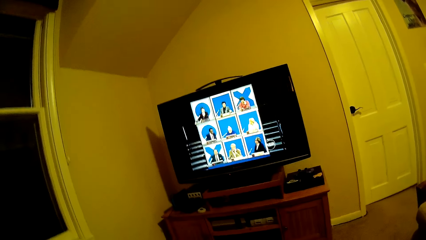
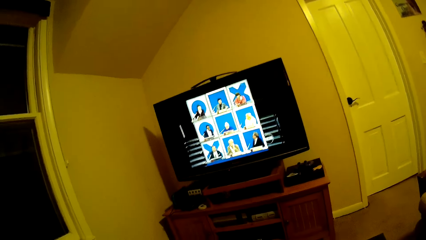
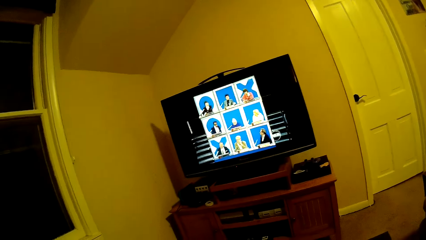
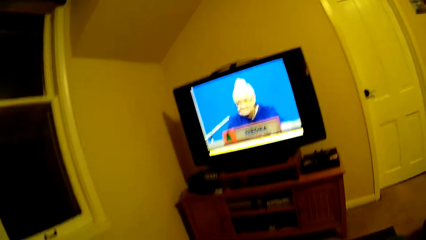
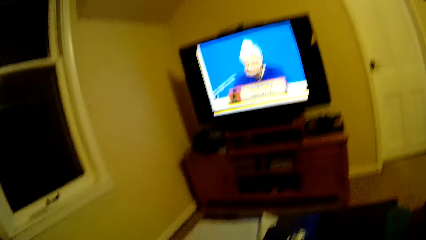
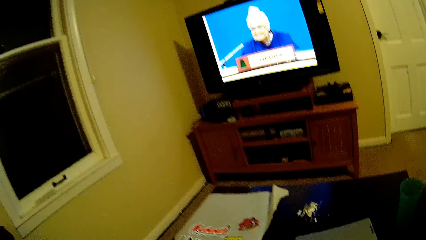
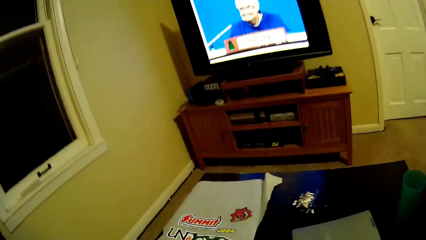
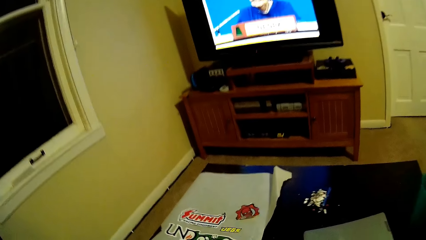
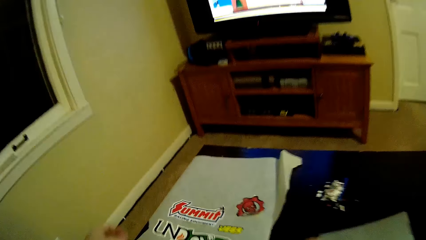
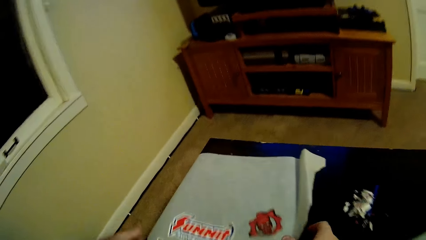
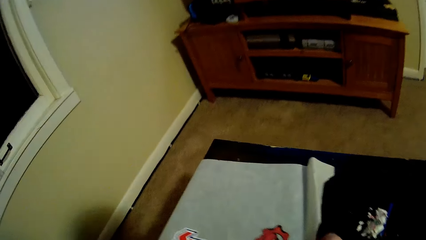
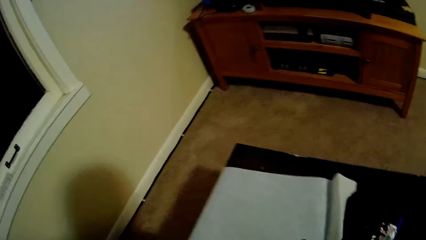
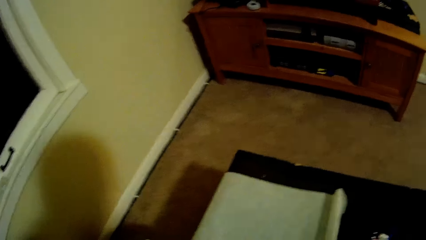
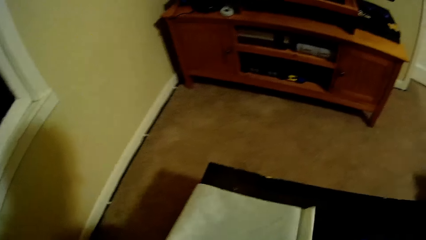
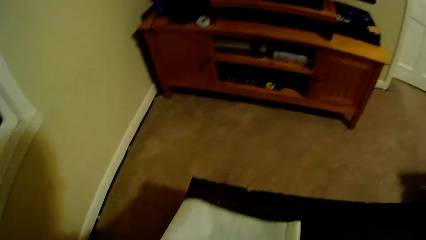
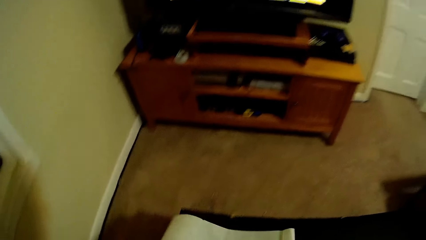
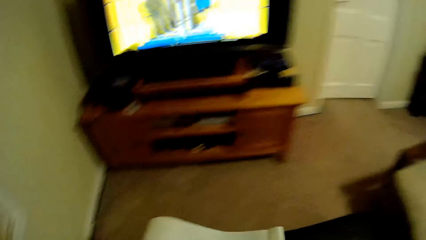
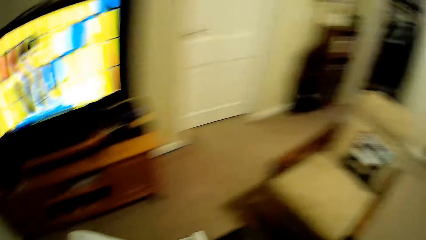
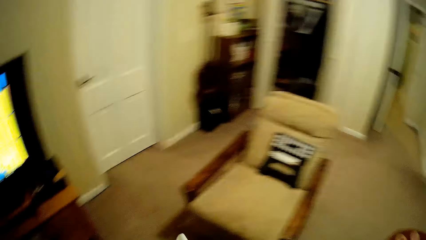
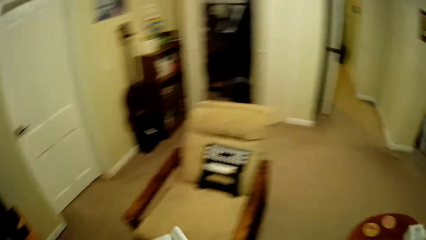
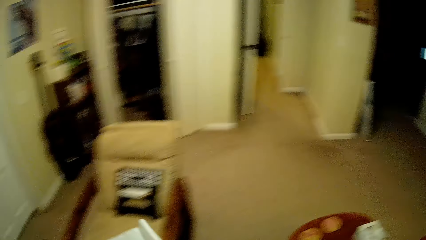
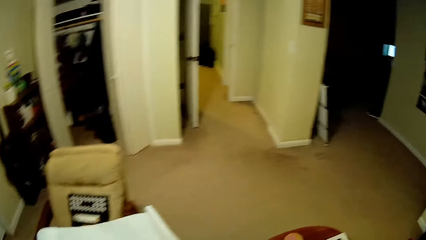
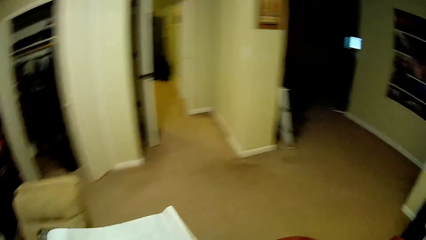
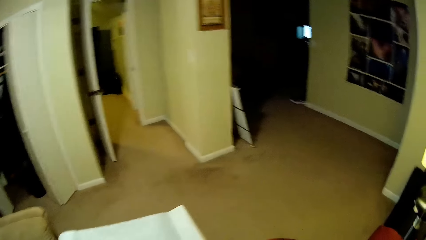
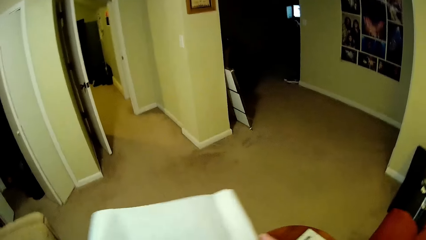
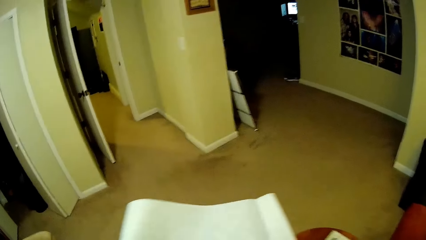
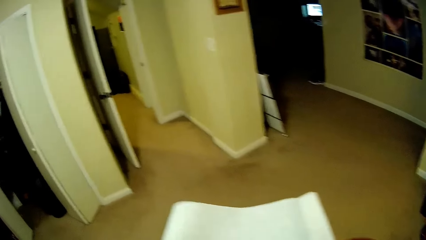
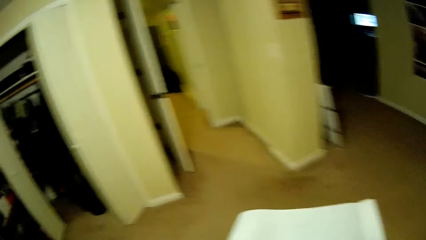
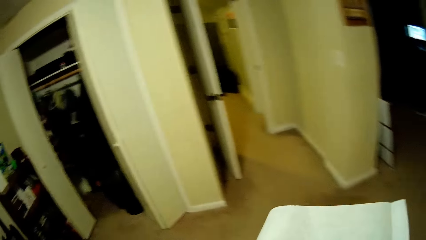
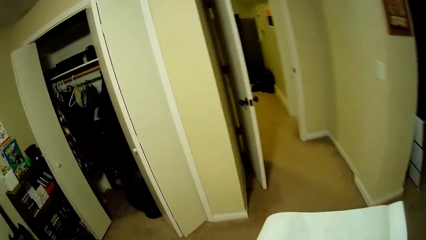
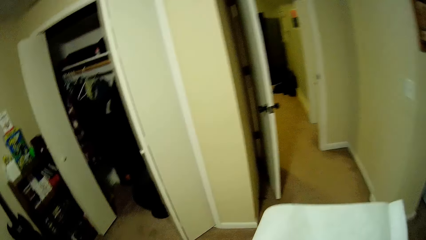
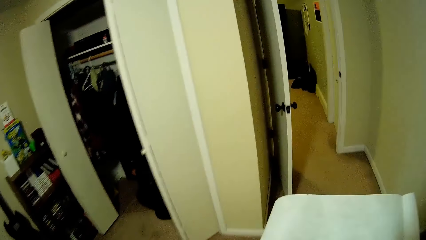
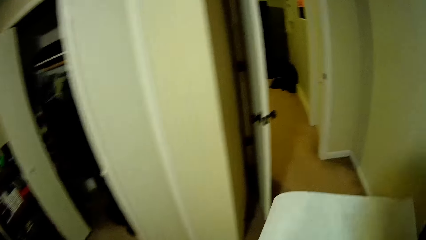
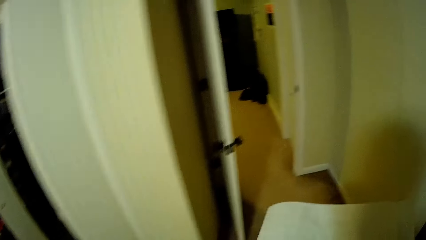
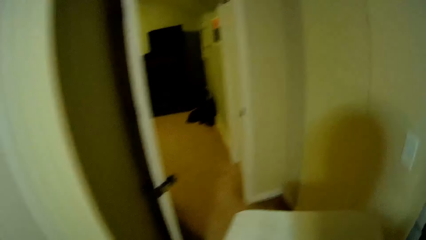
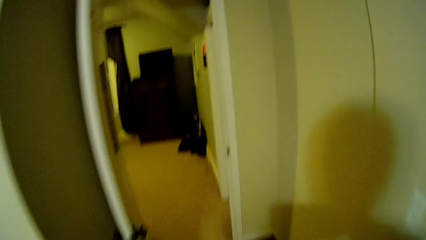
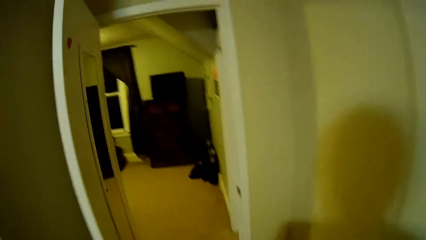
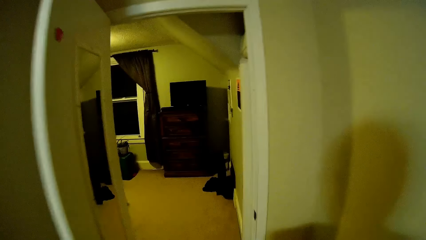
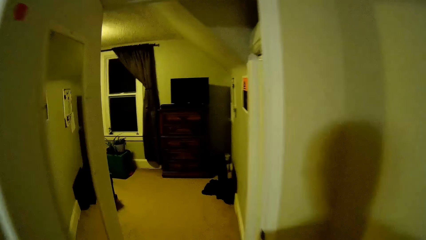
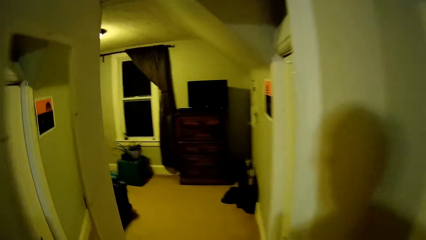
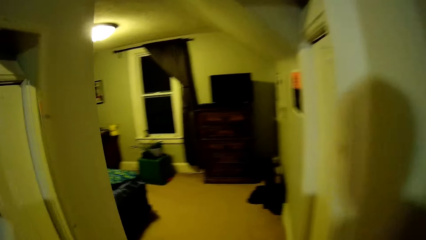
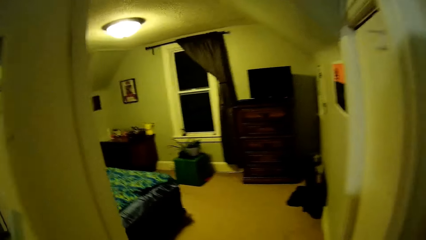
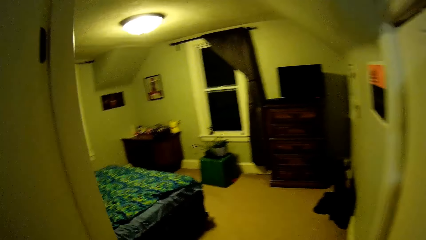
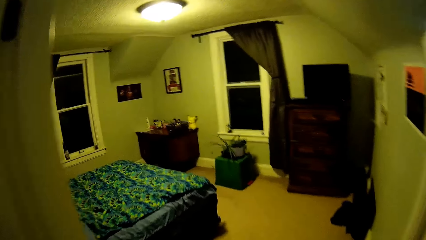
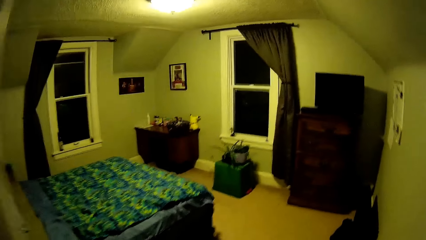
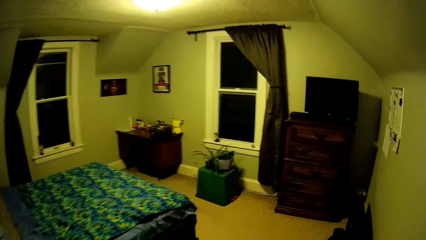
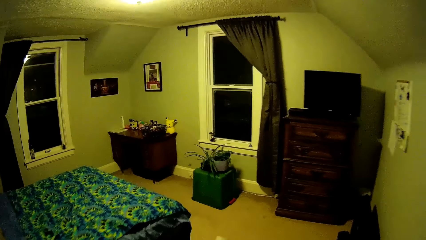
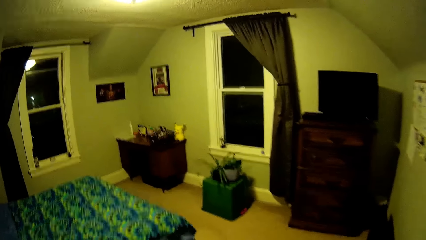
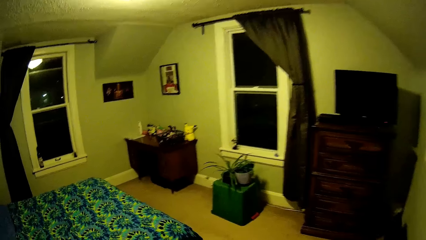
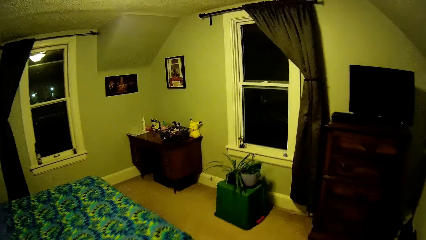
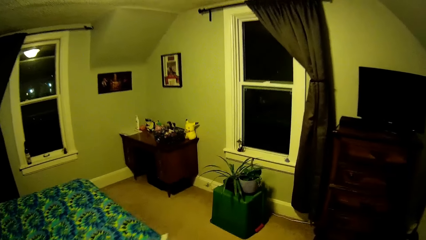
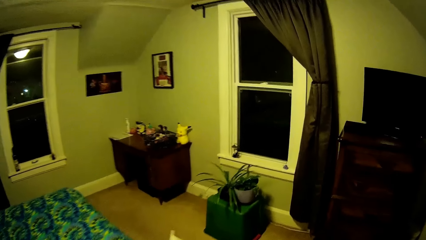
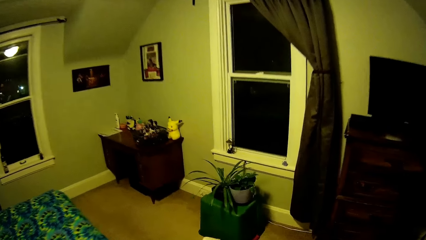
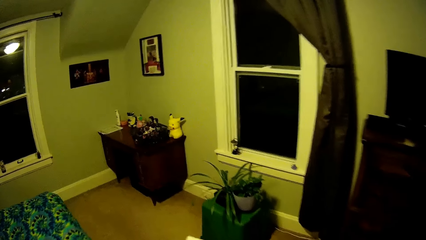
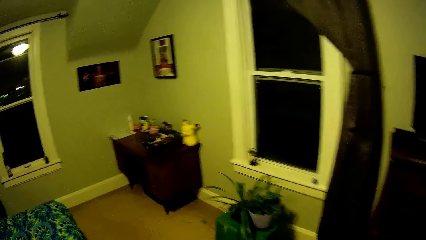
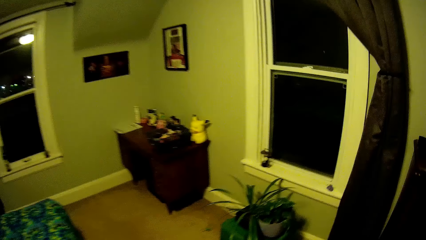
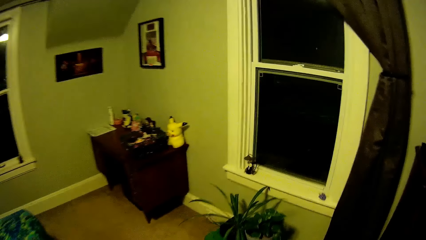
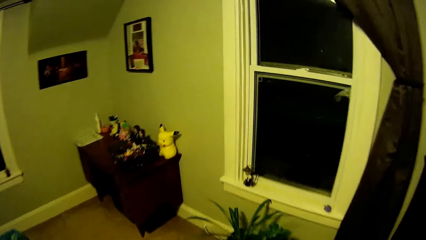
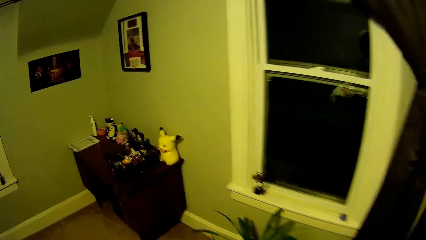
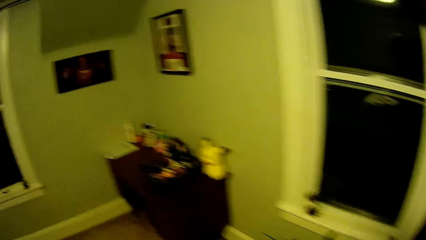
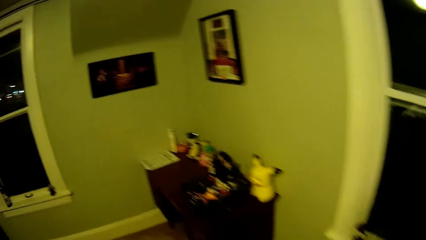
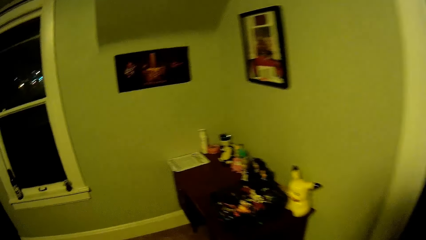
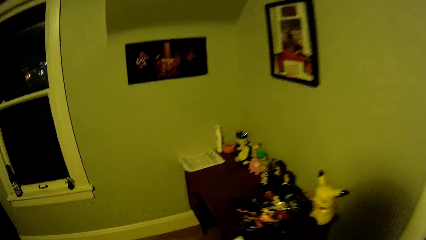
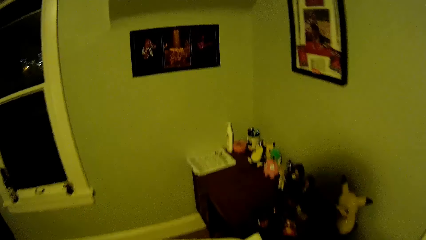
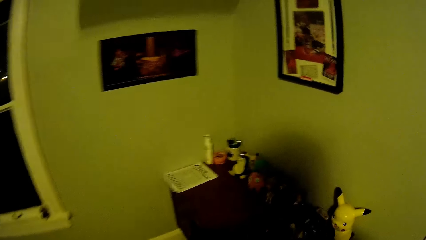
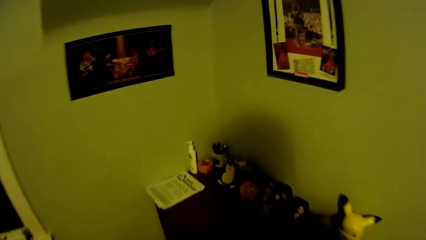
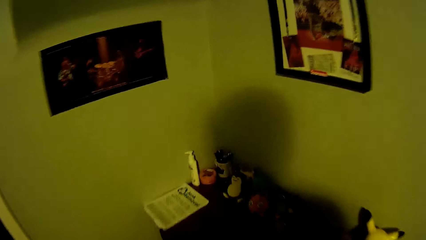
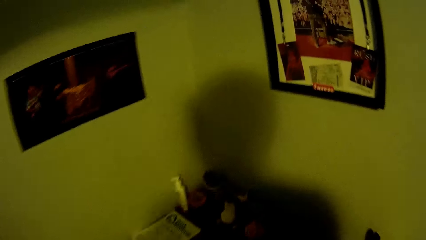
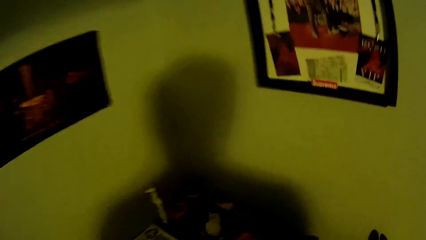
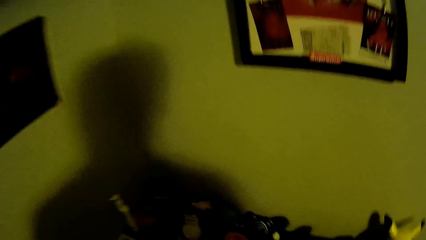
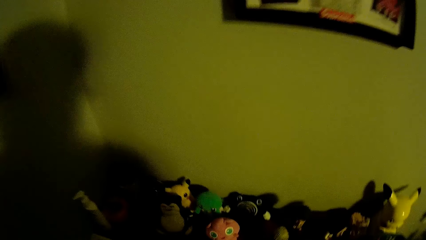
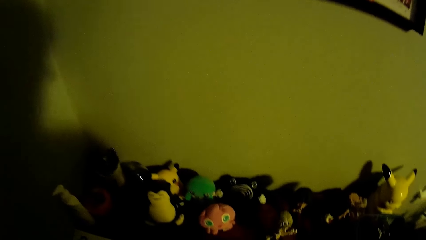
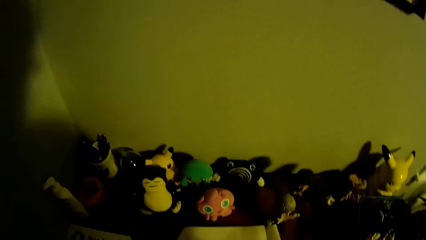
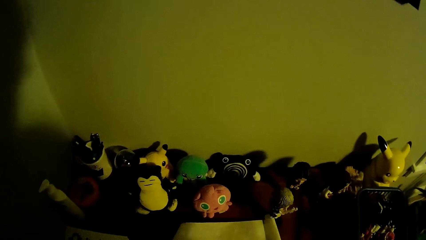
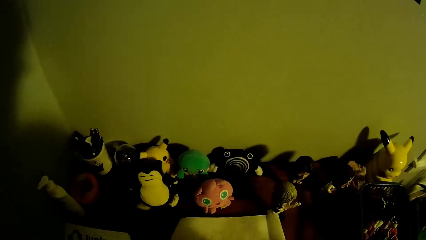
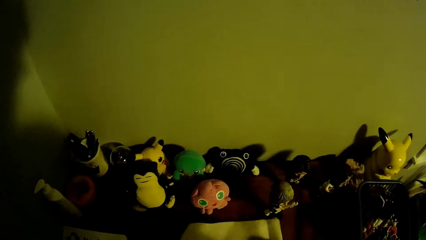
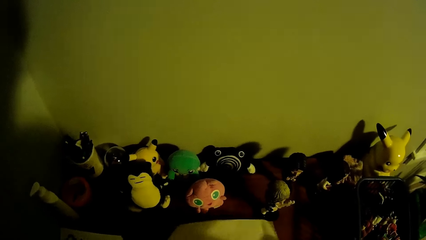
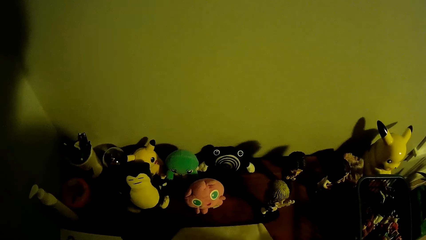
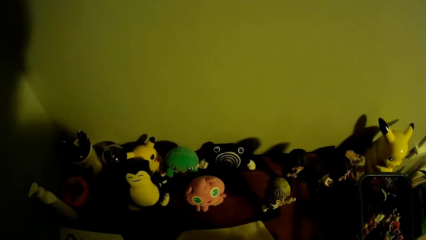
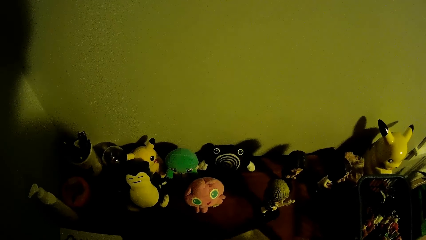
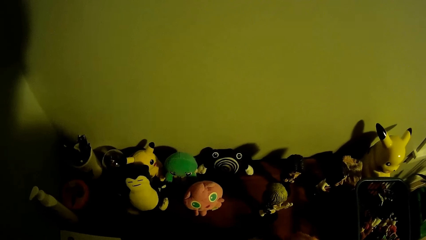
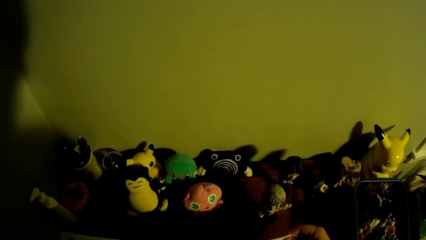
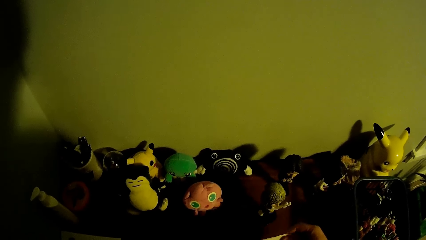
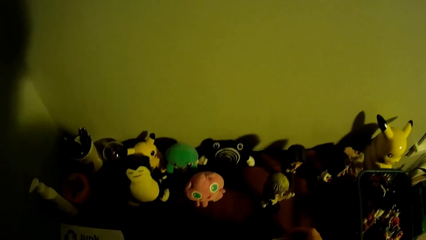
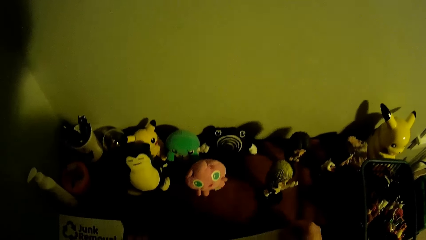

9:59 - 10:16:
The camera wearer looks at the television. They take the packet or paper. They walk towards the room. They put the paper on the table.
